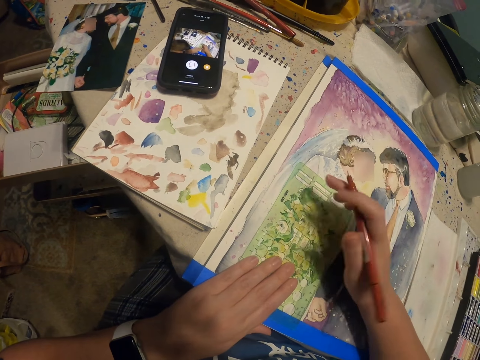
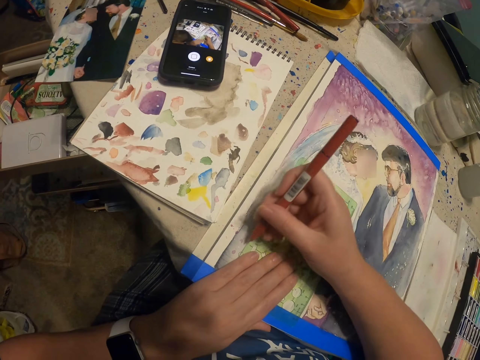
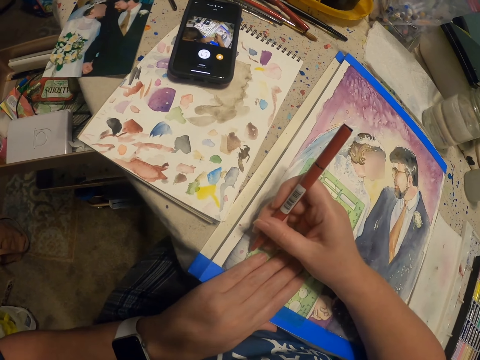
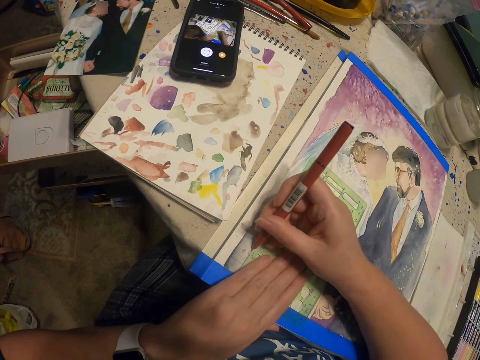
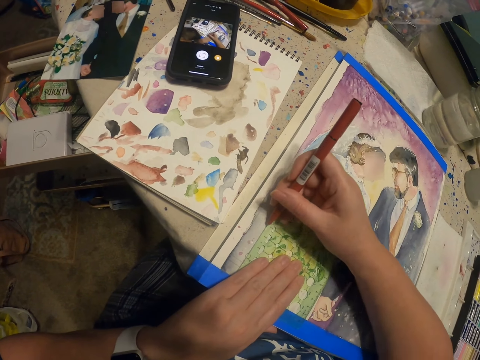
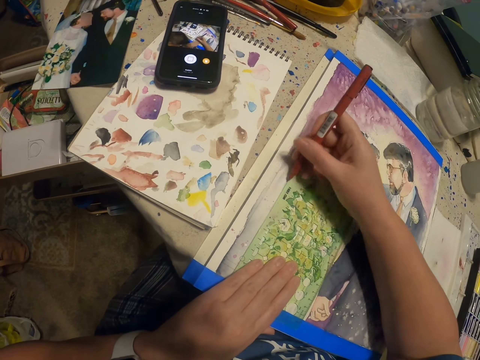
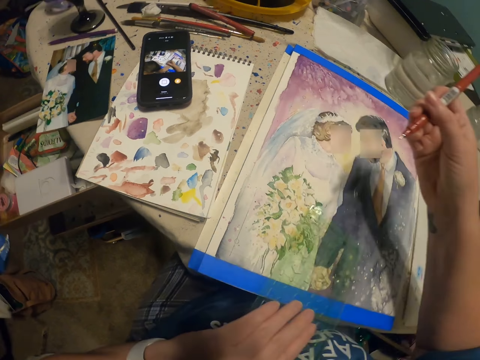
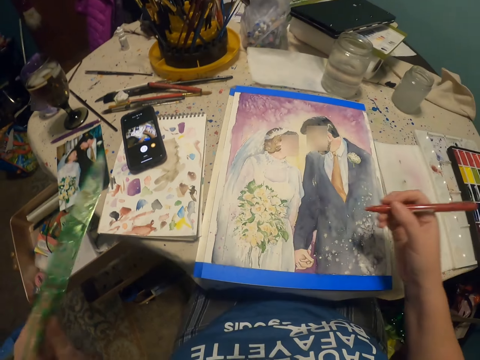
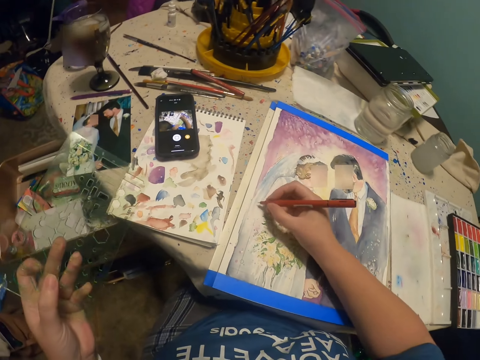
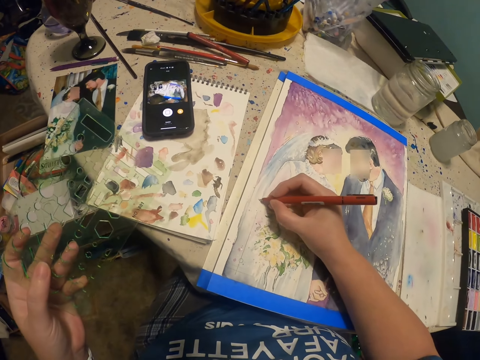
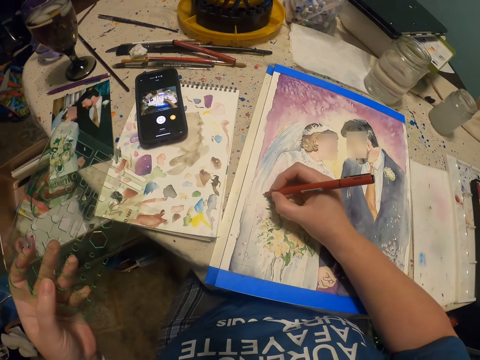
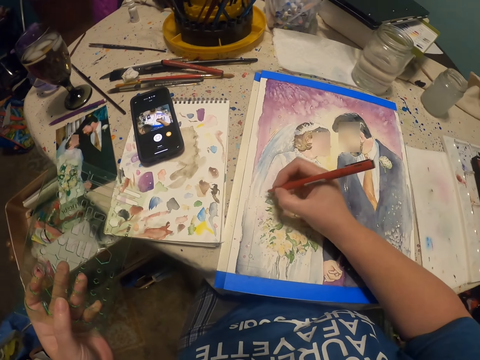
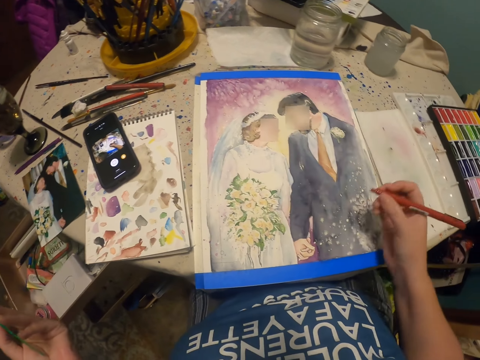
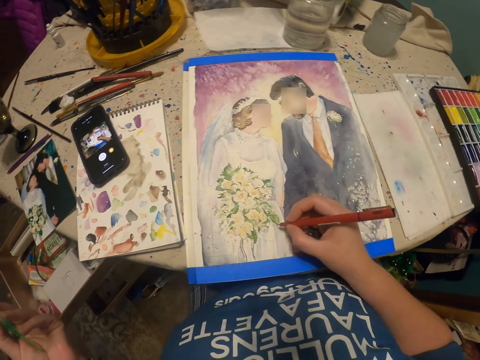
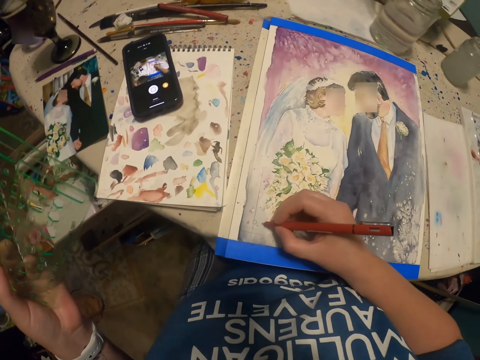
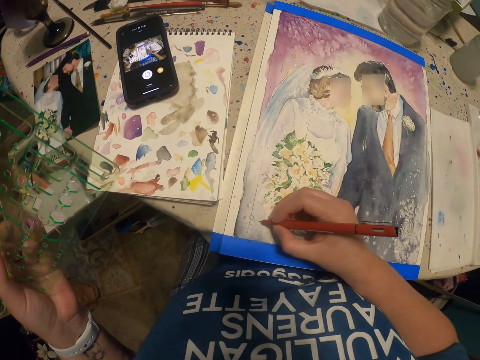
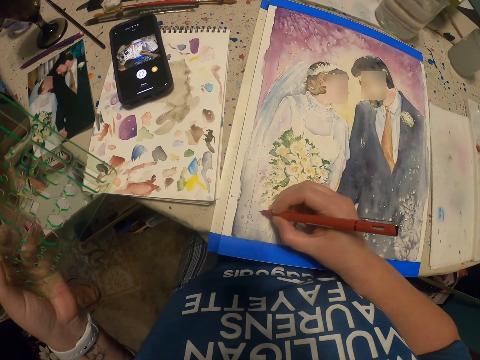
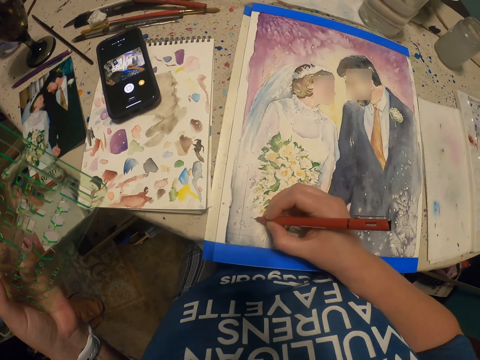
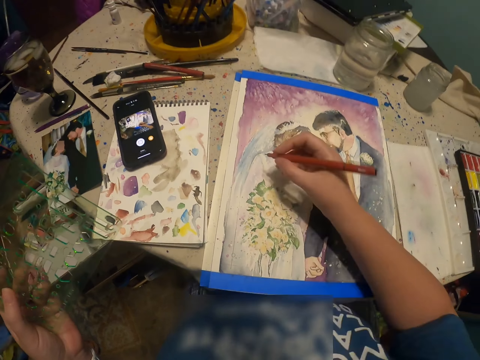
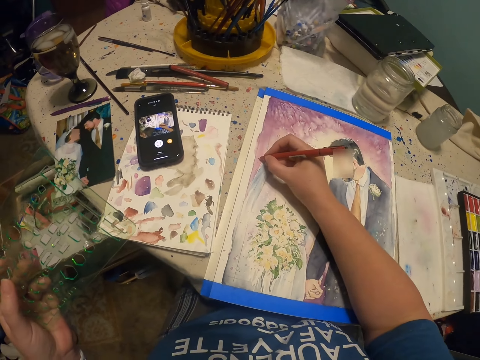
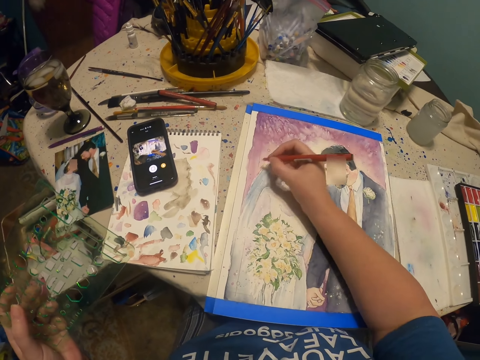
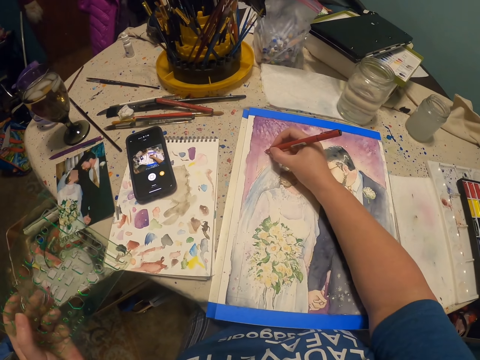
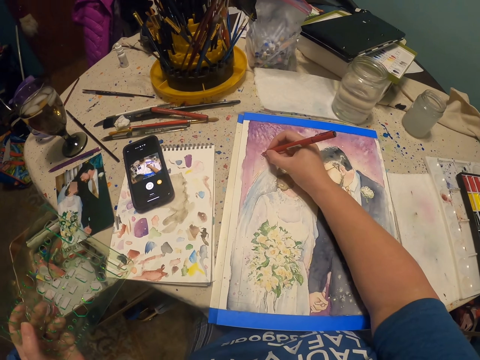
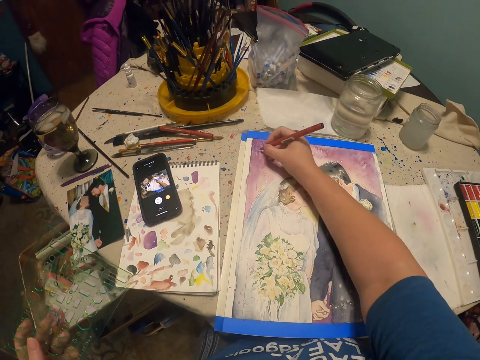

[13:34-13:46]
The camera wearer draws an image on the piece of paper with a pencil. He holds a mirror with his left hand. He draws the image on the piece of paper with the pencil.

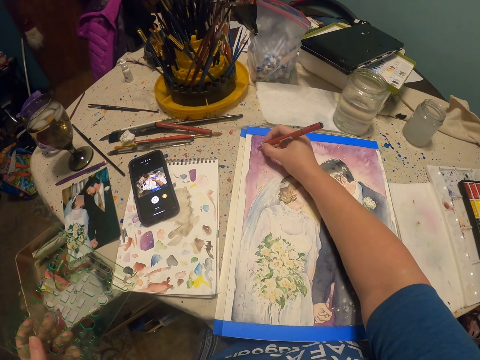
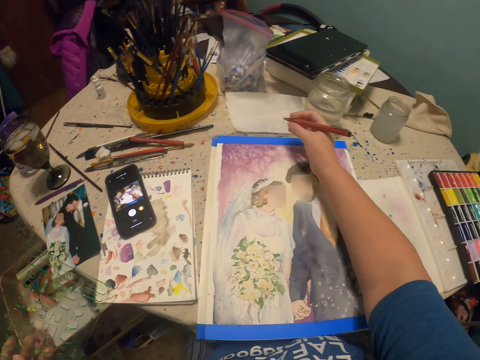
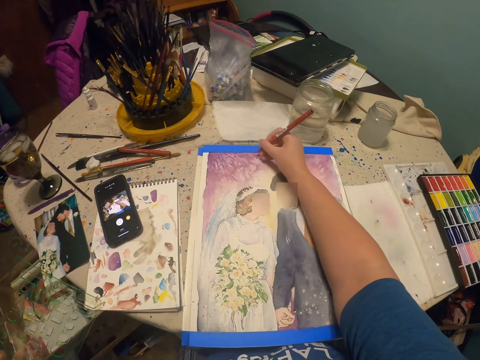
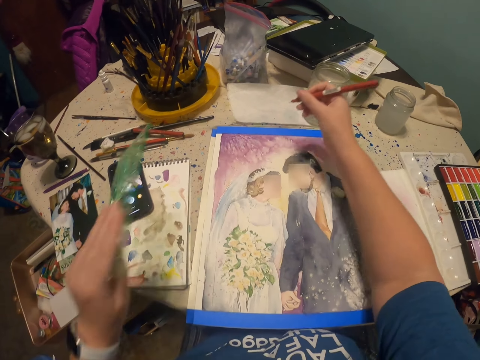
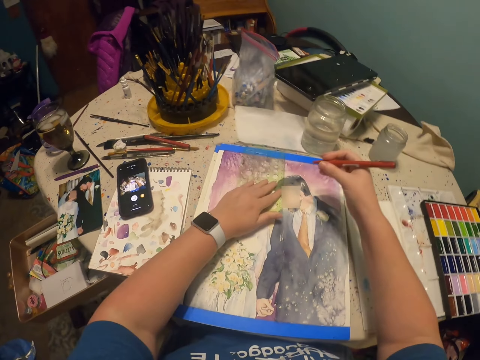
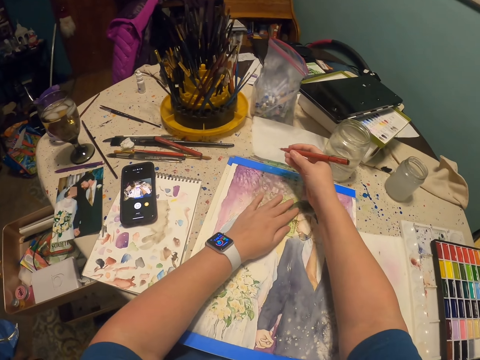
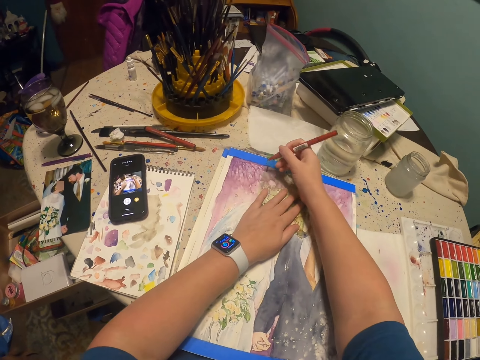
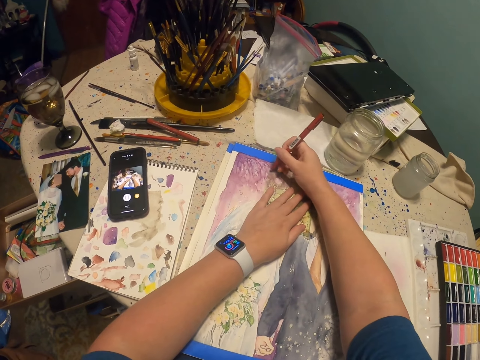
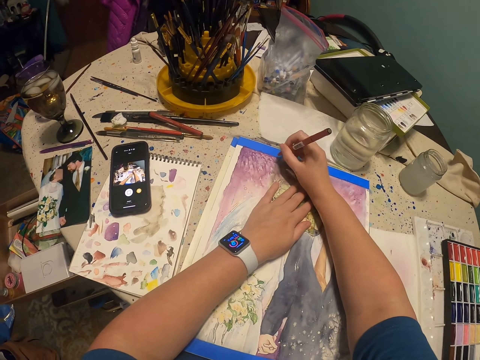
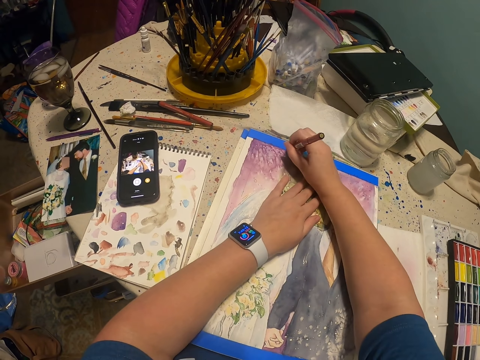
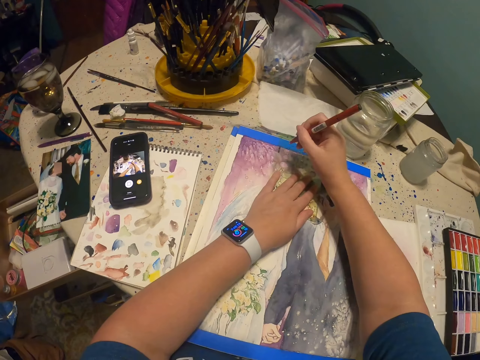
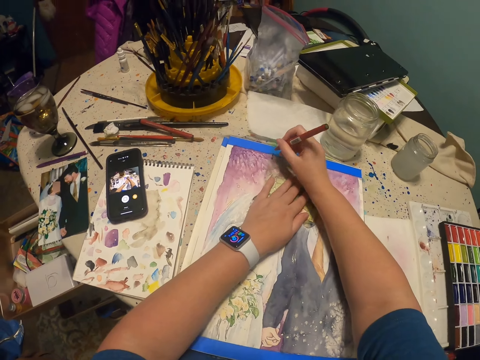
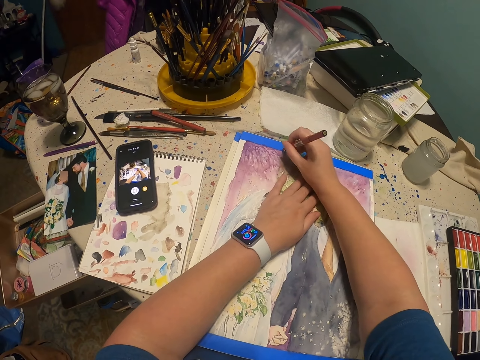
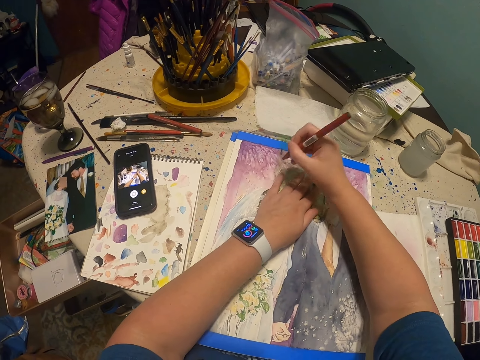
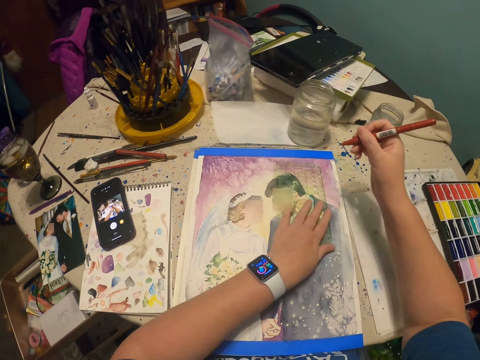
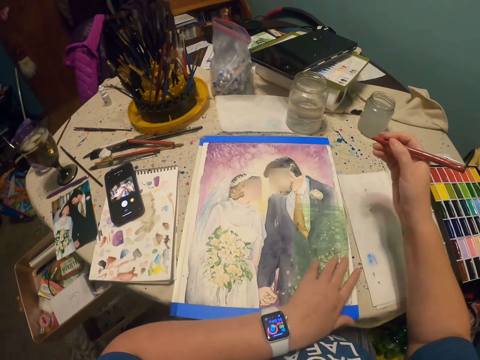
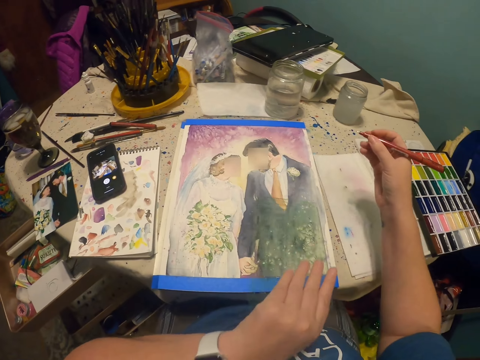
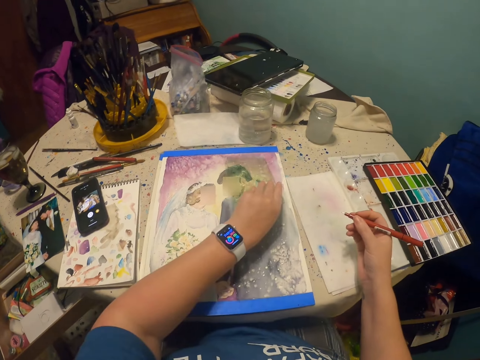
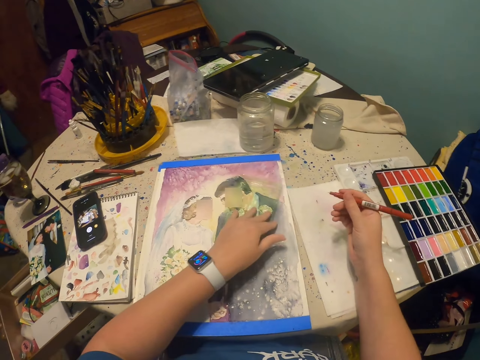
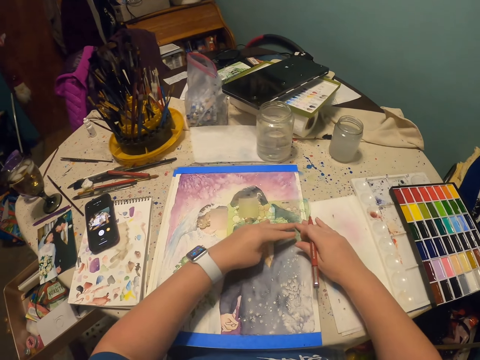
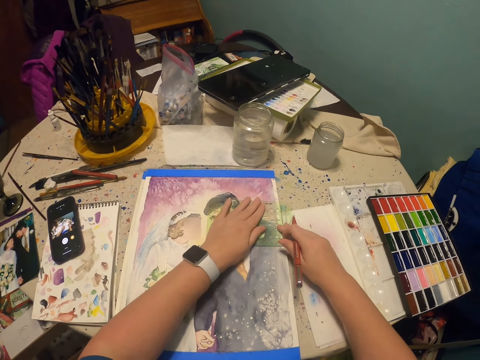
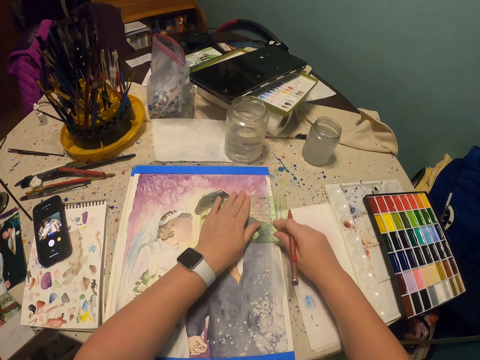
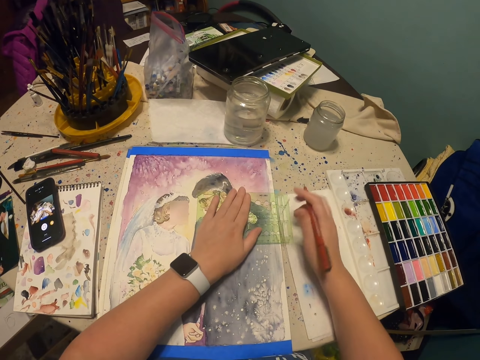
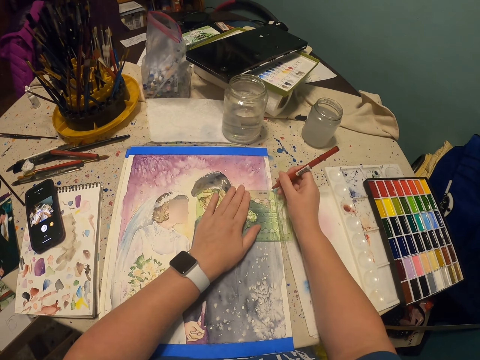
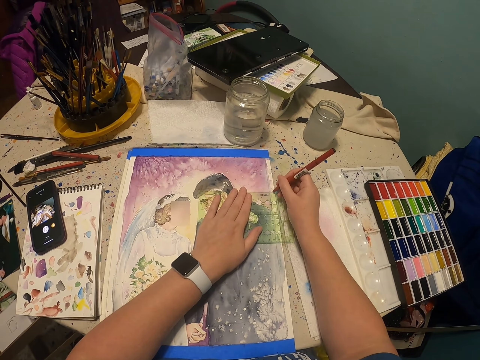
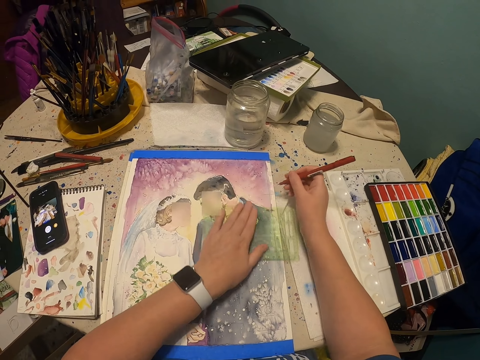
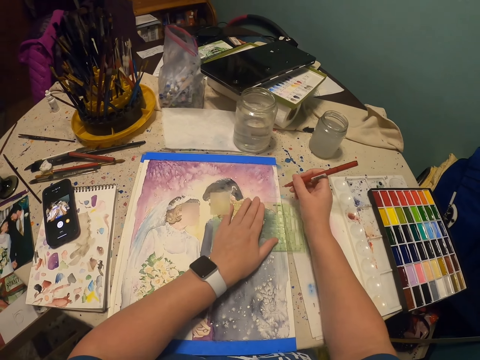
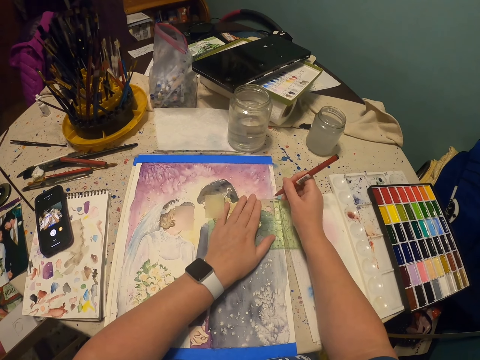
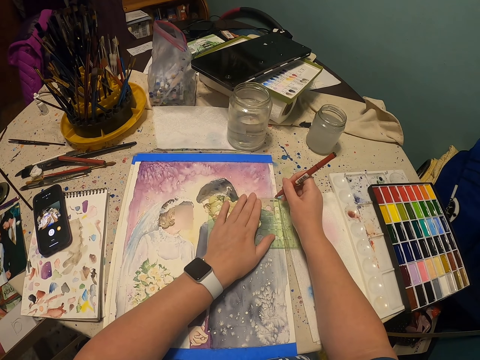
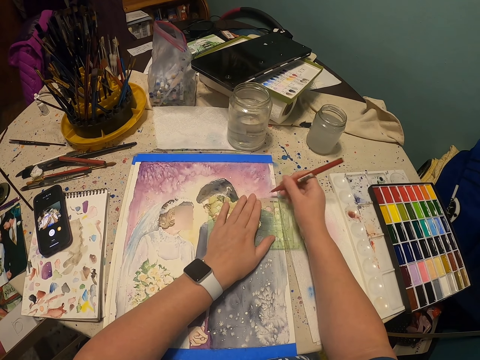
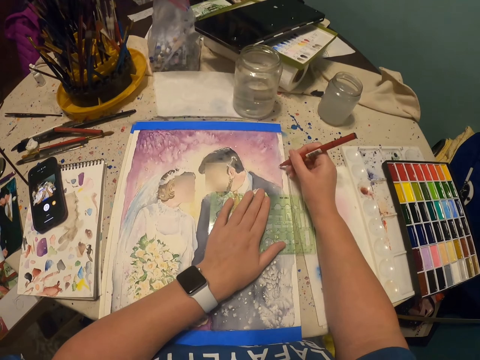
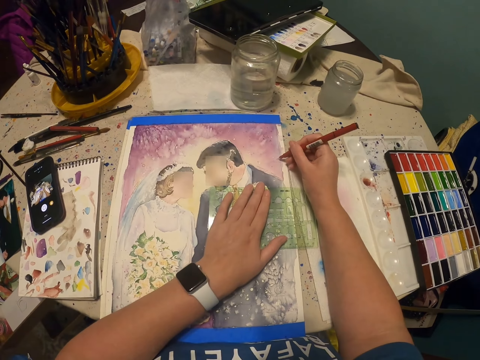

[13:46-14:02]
The camera wearer puts the ruler on the picture. They decollate a picture on the piece of paper. They draw a line on the picture. They hold something on the picture. They decollate the picture on the piece of paper.
